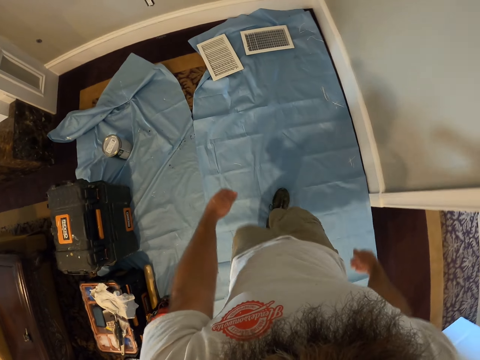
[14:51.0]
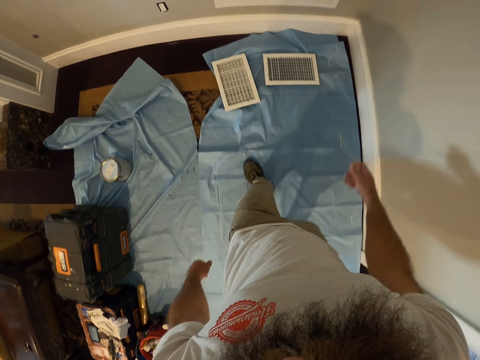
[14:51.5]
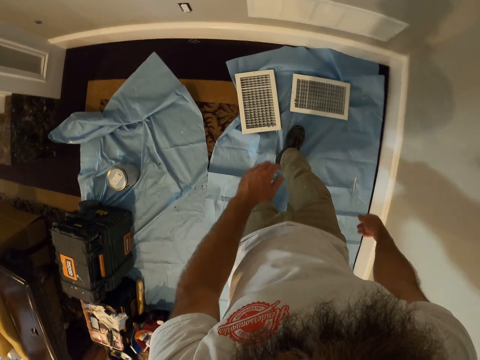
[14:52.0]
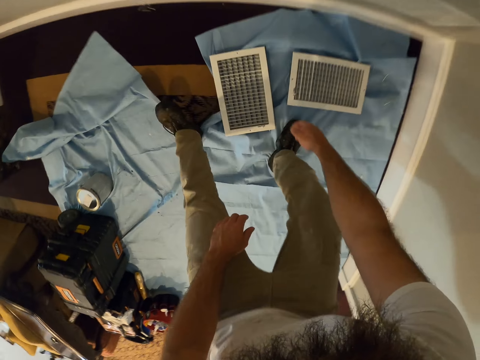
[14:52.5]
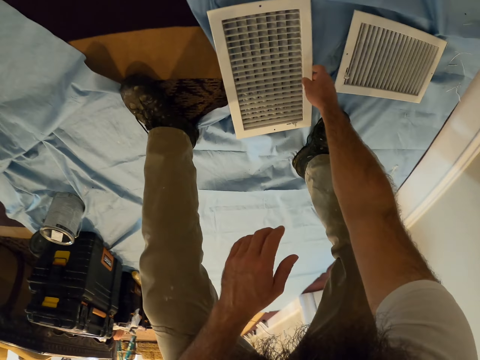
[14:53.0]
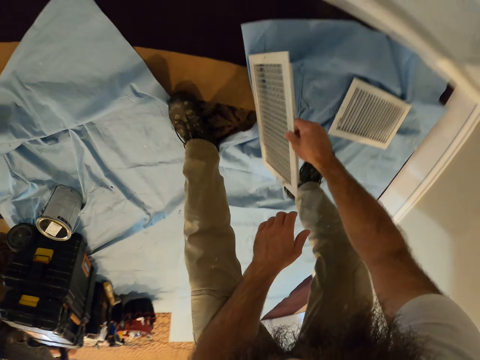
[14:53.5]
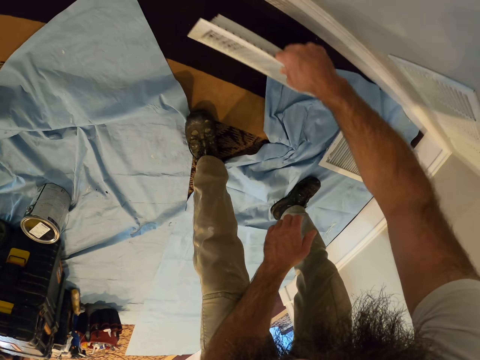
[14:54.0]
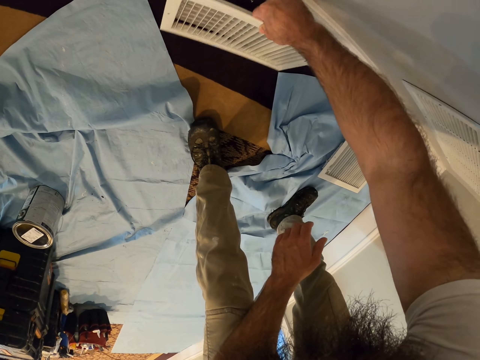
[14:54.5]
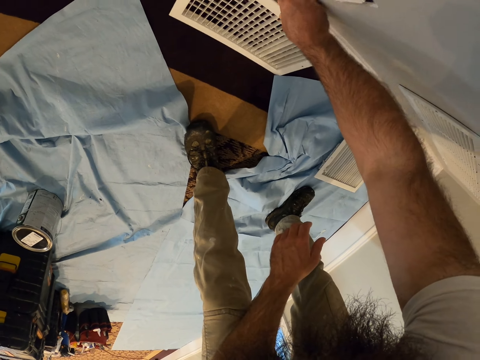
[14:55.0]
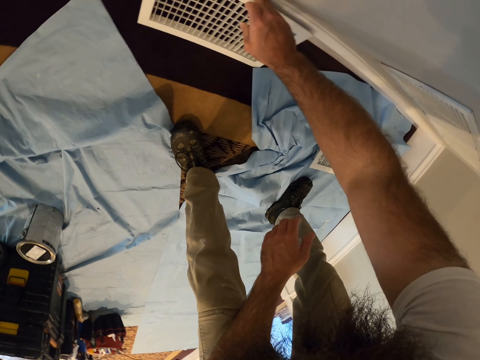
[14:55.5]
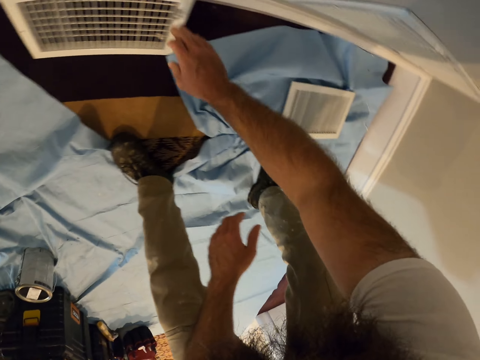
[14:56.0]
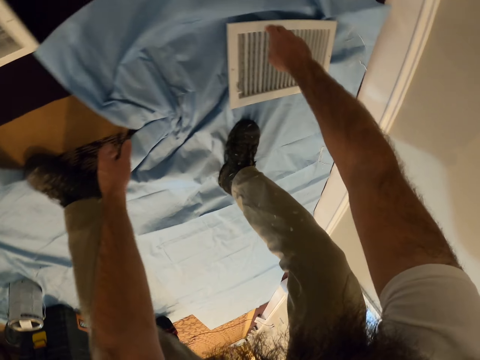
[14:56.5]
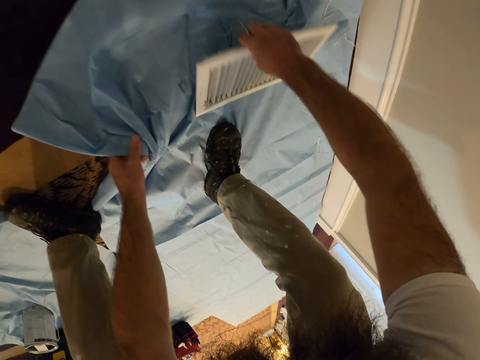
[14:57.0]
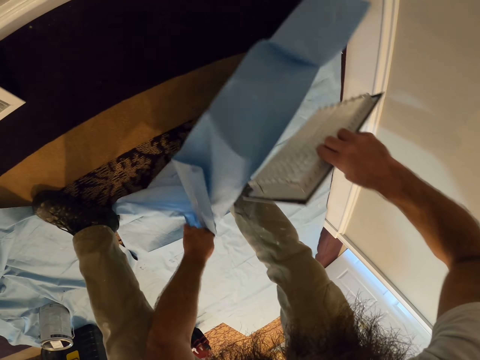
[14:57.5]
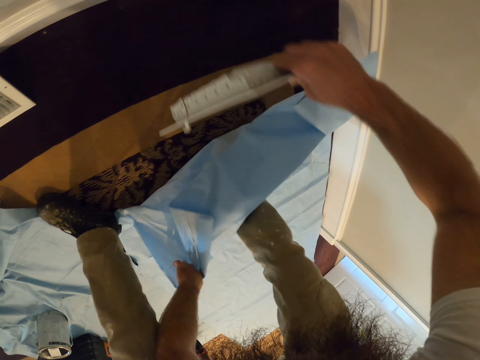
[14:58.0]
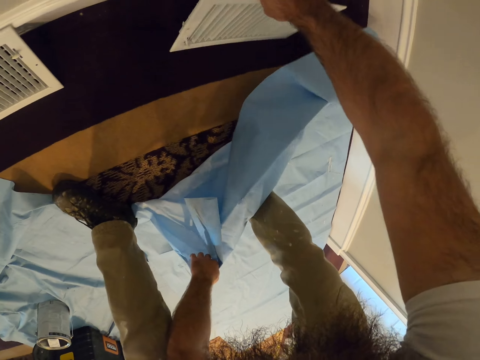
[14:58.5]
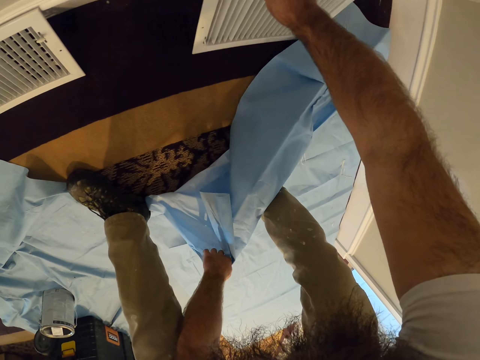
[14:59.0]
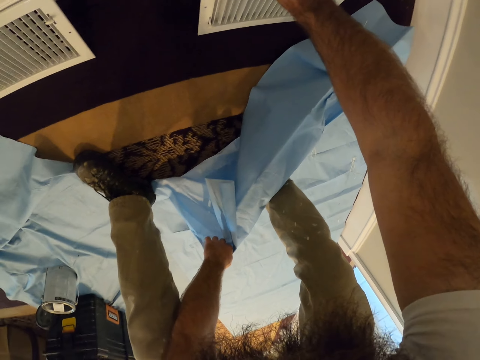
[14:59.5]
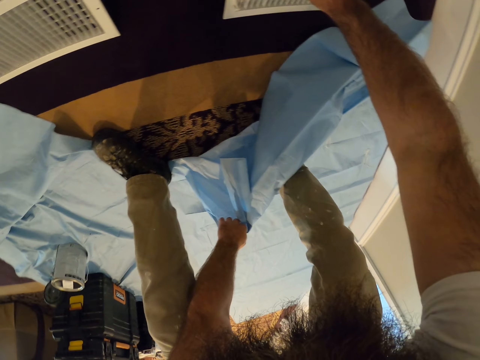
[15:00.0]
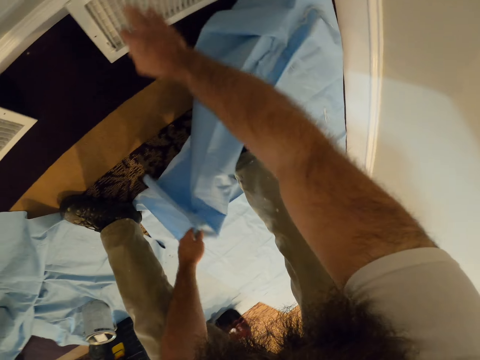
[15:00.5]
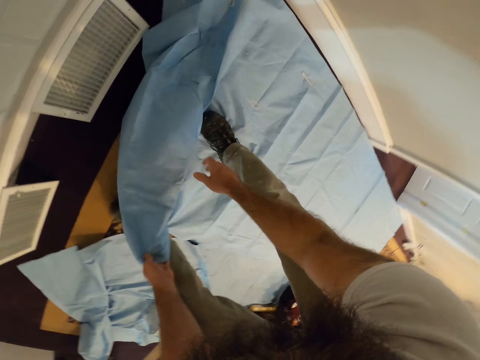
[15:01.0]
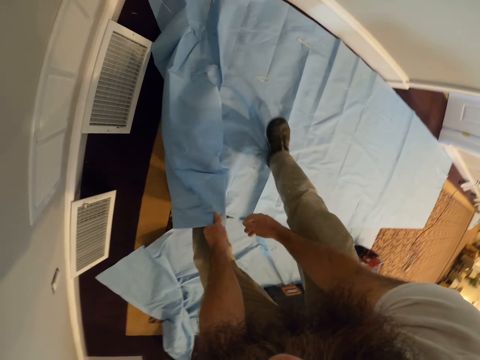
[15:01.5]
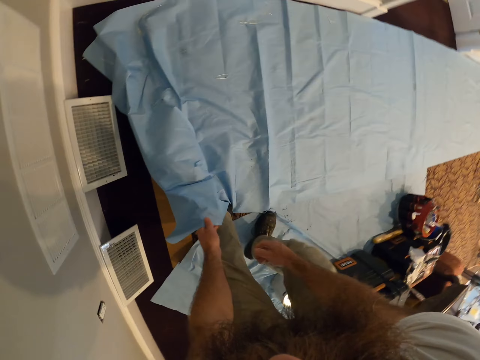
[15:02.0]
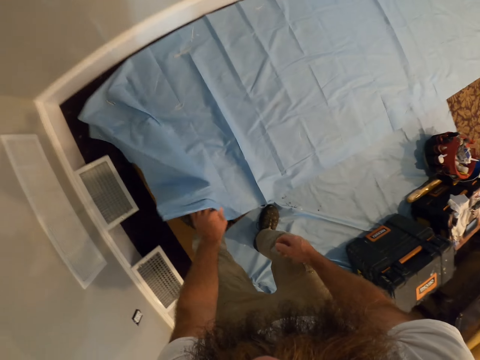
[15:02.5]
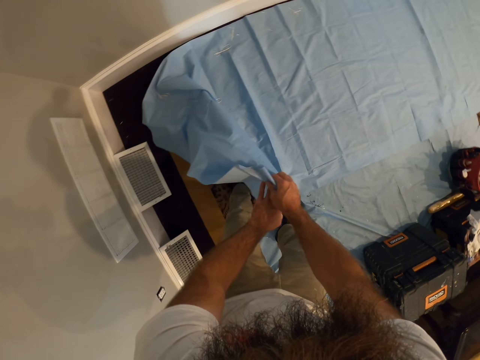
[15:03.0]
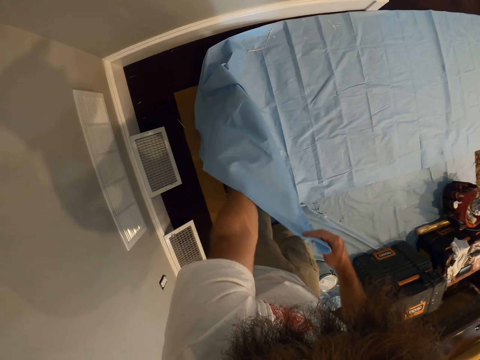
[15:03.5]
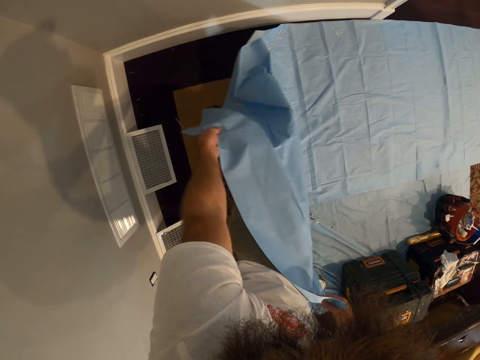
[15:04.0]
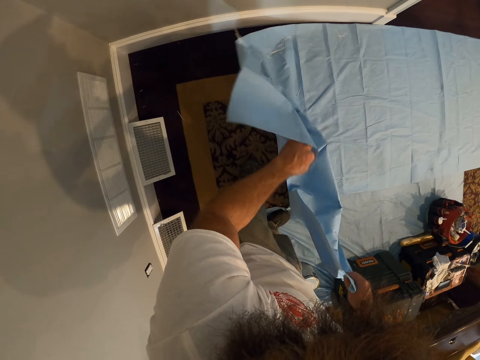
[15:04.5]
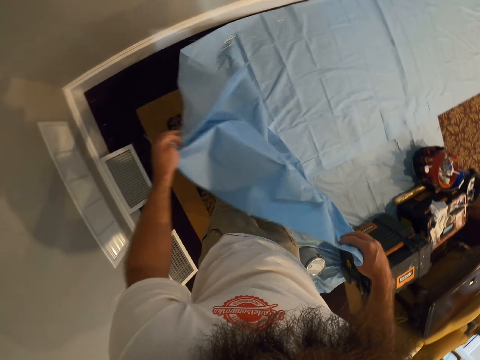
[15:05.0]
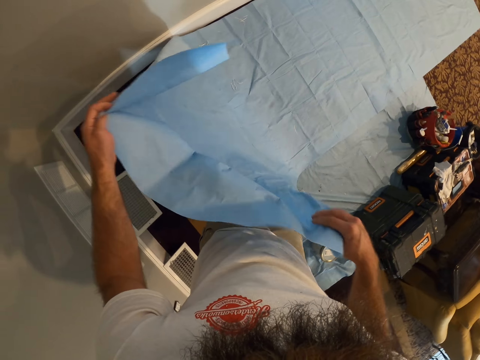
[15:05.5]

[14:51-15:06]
The camera wearer bends down. He picks a vent cover from the sheet with his right hand. He places the vent cover in his right hand on a wall. He moves the sheet with his left hand. He picks a vent cover from the sheet with his right hand. He lifts up a cloth. He places the vent cover in his right hand on the wall. He turns around. He holds the sheet with both hands. He lifts up the cloth.

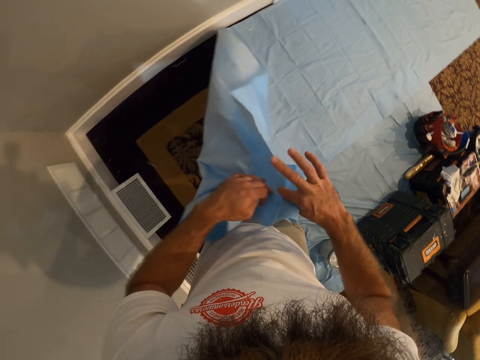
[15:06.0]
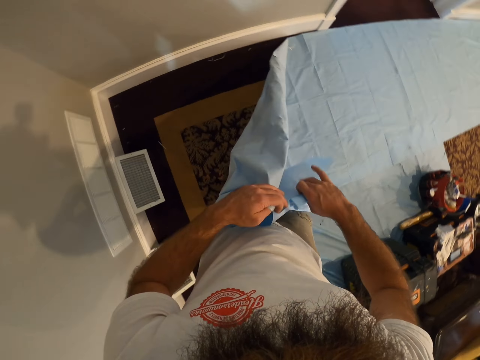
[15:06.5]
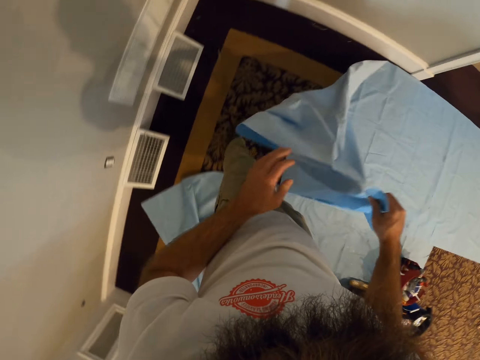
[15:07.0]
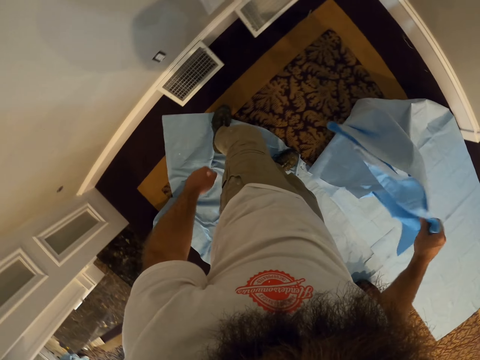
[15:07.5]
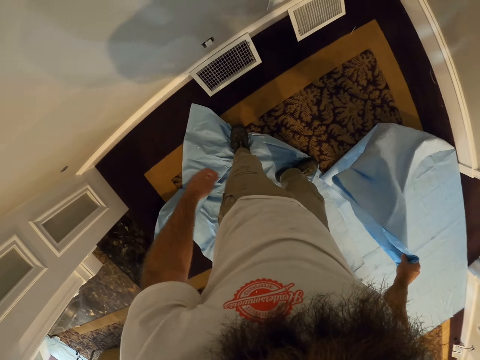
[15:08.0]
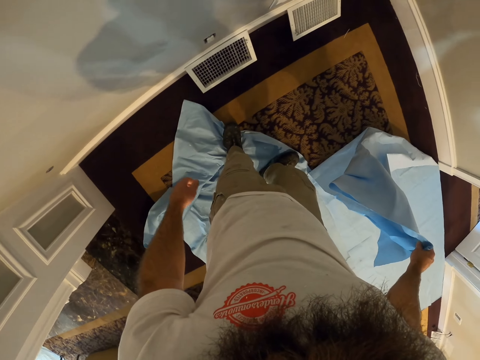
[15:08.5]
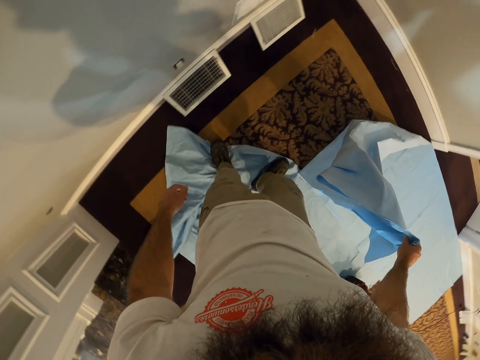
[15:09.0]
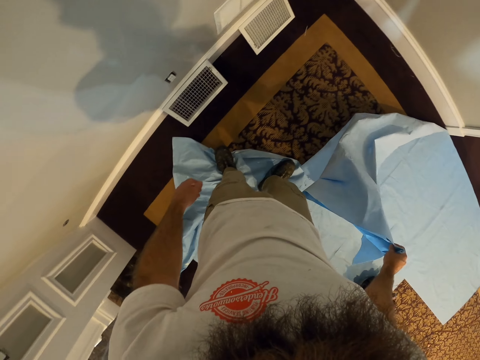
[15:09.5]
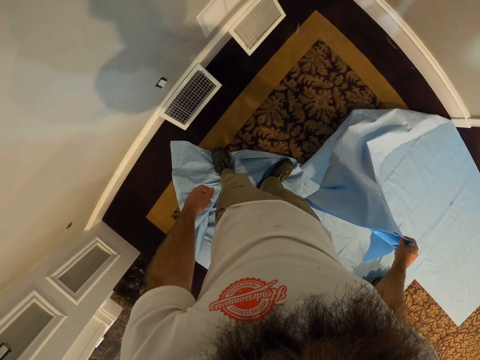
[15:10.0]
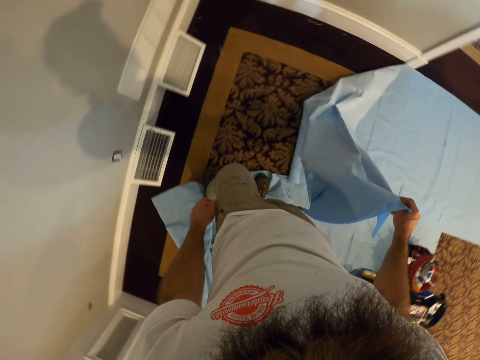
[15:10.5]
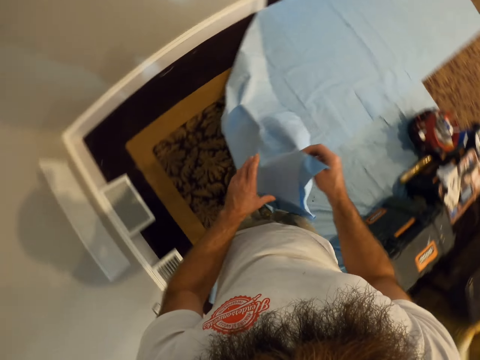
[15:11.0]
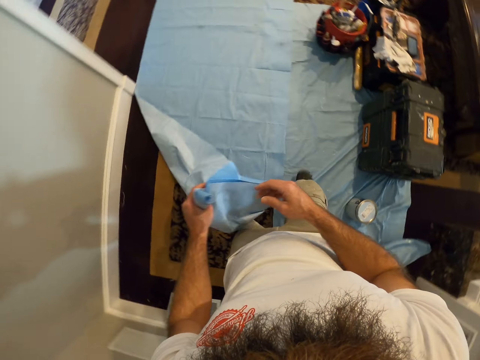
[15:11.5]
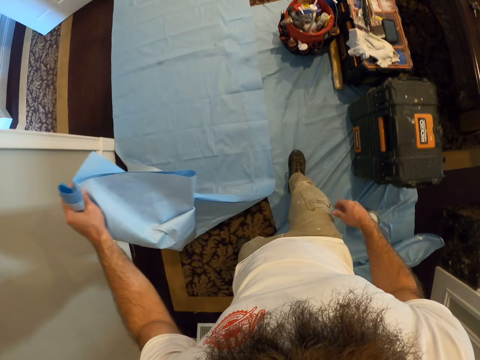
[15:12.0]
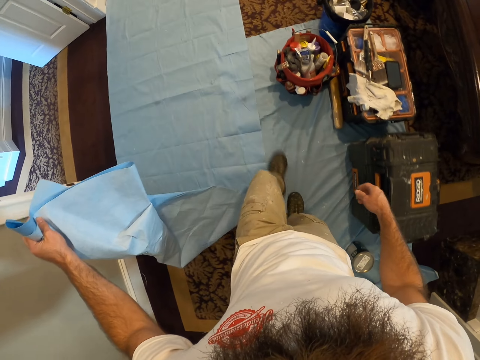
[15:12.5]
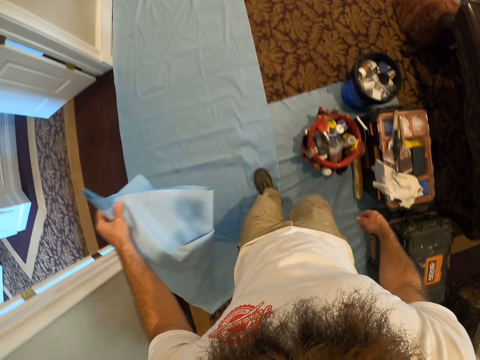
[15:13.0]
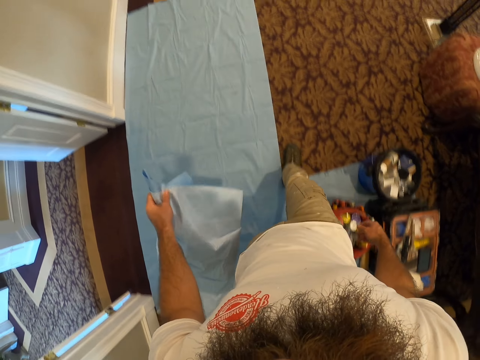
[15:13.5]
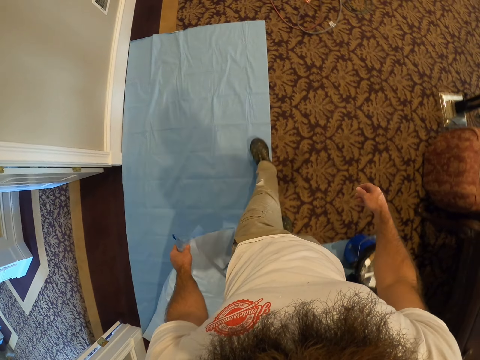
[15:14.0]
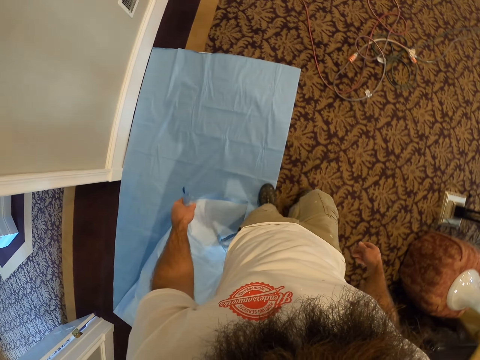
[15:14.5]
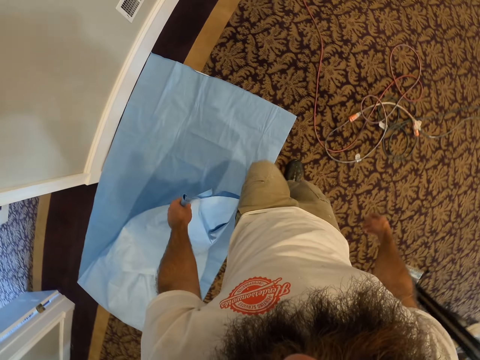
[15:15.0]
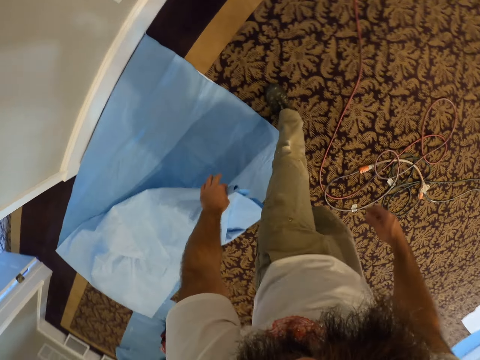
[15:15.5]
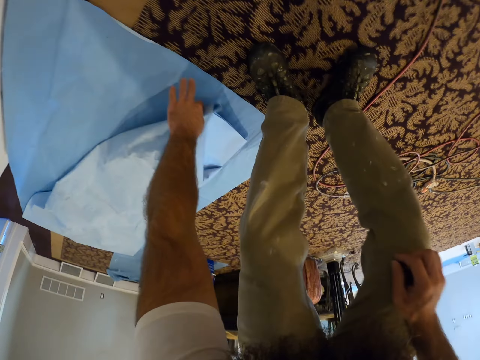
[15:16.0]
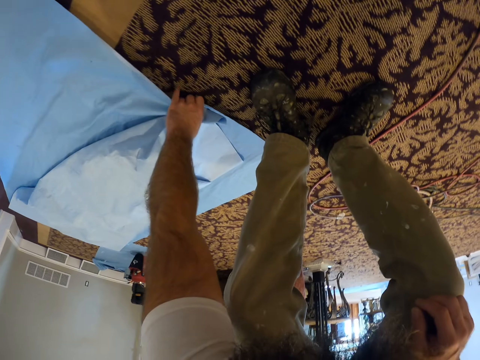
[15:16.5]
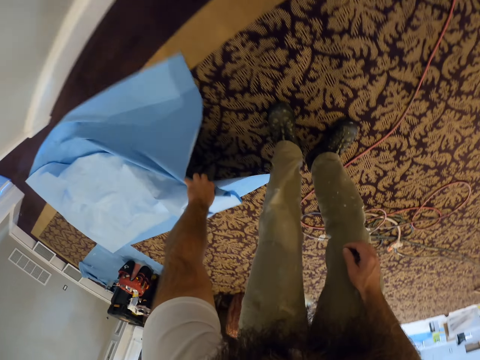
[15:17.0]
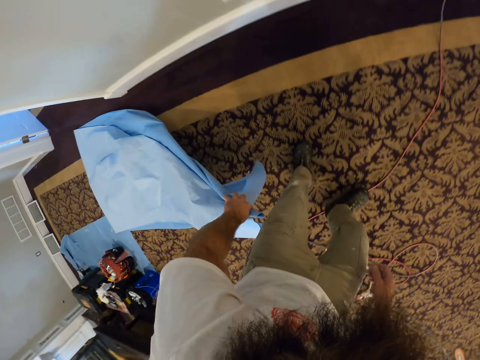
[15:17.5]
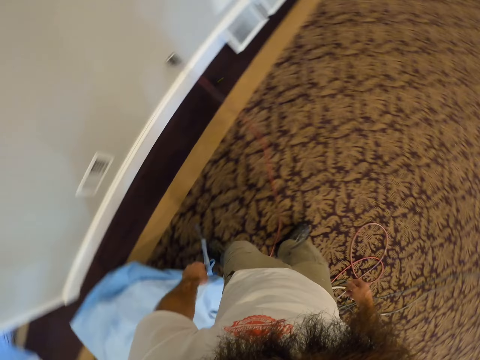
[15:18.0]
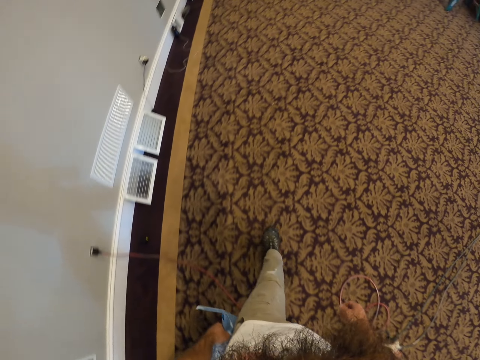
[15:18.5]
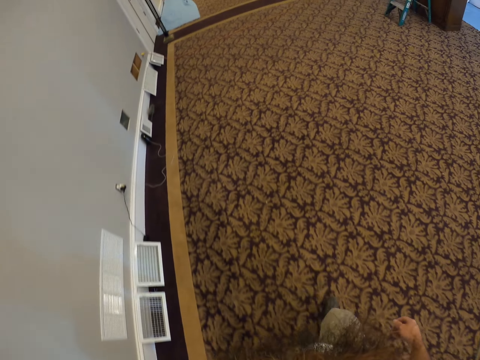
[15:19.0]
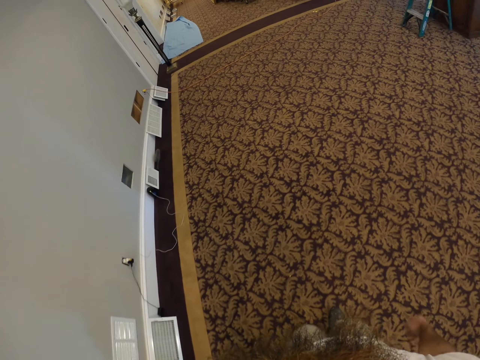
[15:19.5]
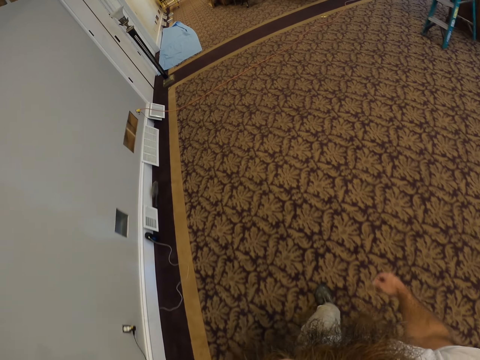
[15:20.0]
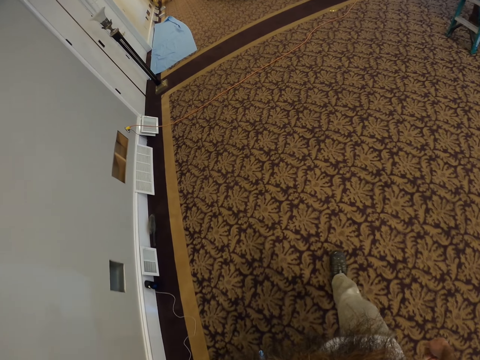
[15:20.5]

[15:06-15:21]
The camera wearer folds the sheet with both hands. He holds the end of the sheet with his right hand. He shakes the sheet in his right hand. He turns left. He turns right. He puts the sheet in his right hand in his left hand. He walks forward. He picks up the sheet from the floor with his left hand. He walks forward.
